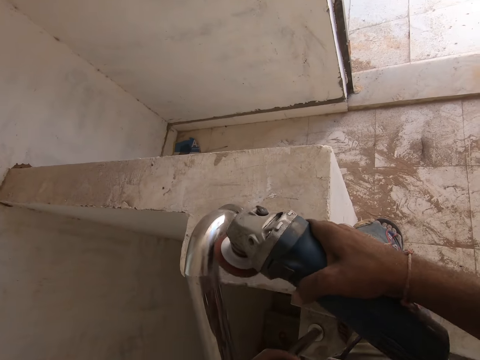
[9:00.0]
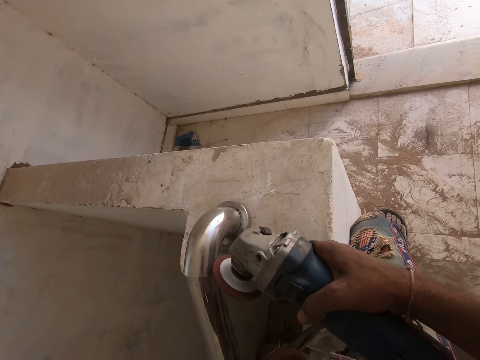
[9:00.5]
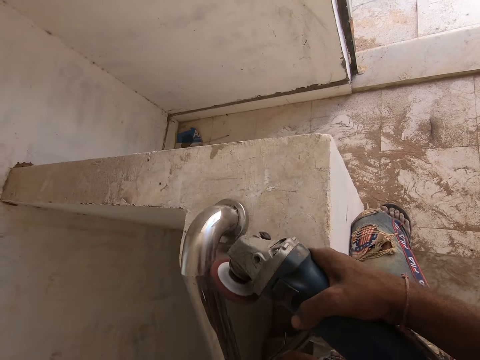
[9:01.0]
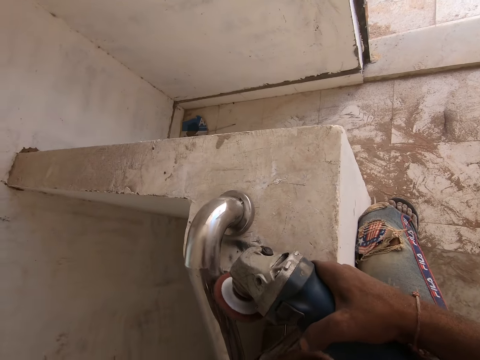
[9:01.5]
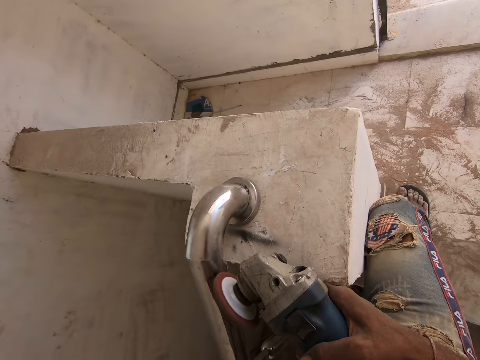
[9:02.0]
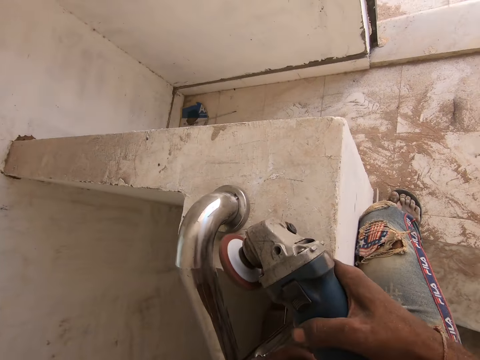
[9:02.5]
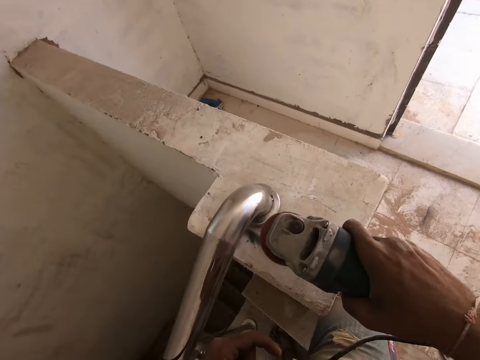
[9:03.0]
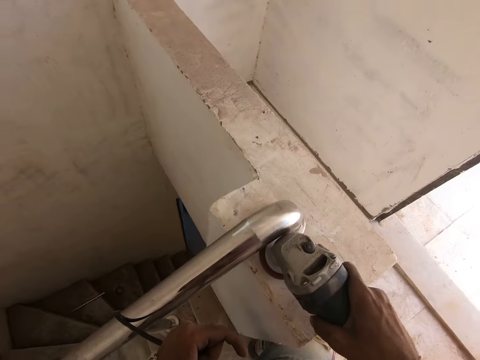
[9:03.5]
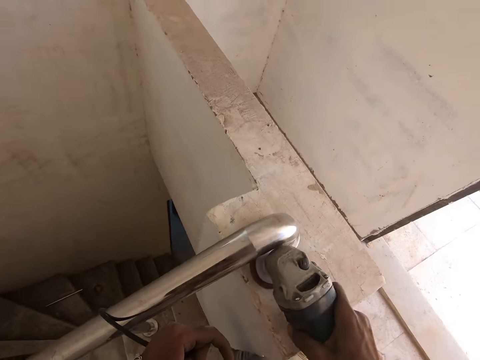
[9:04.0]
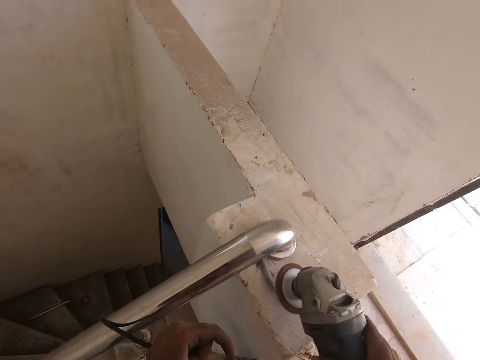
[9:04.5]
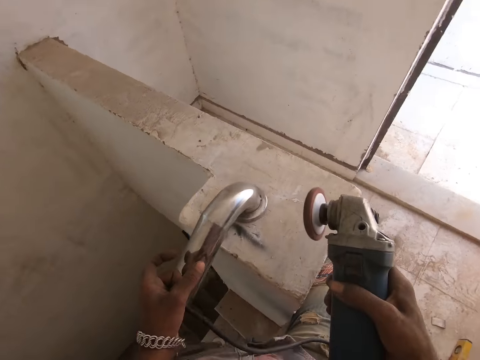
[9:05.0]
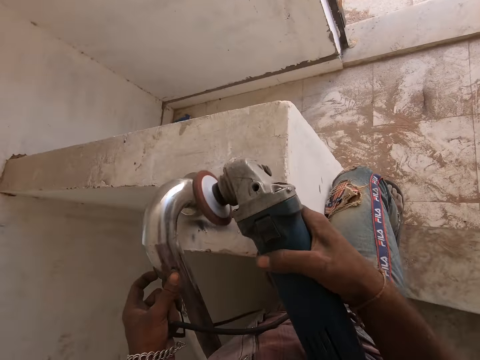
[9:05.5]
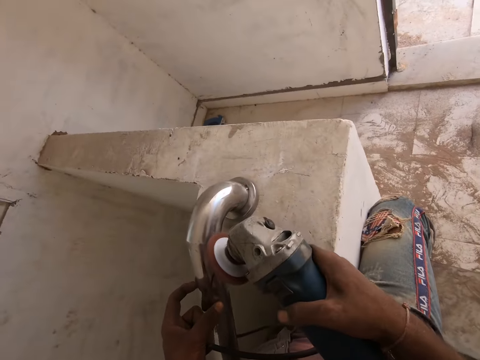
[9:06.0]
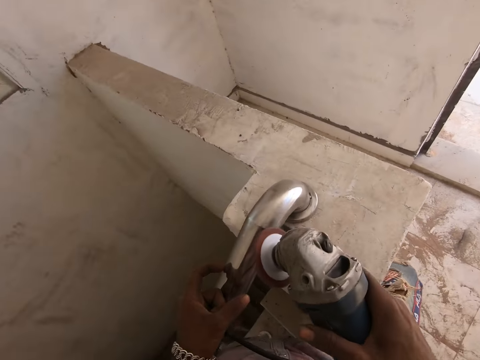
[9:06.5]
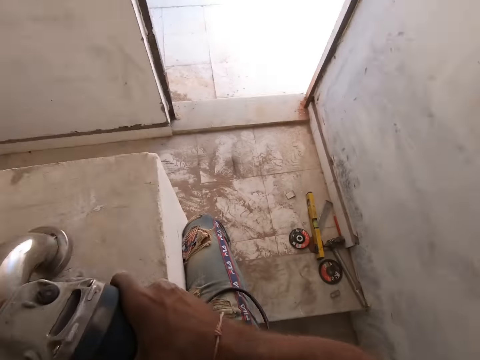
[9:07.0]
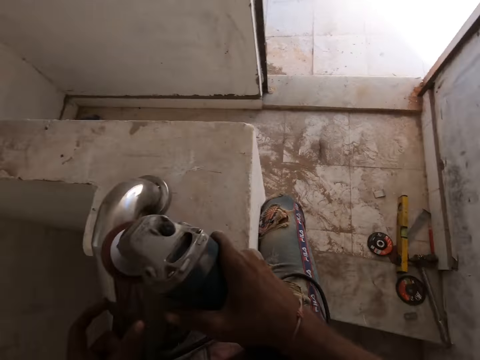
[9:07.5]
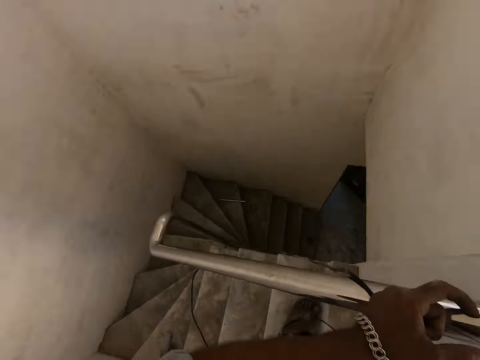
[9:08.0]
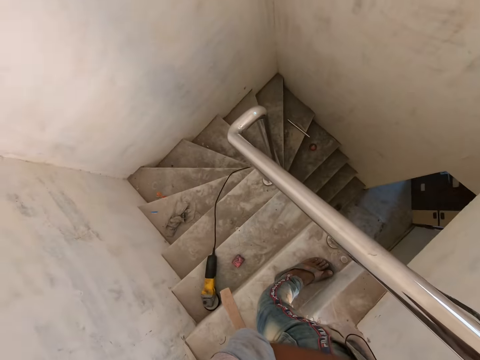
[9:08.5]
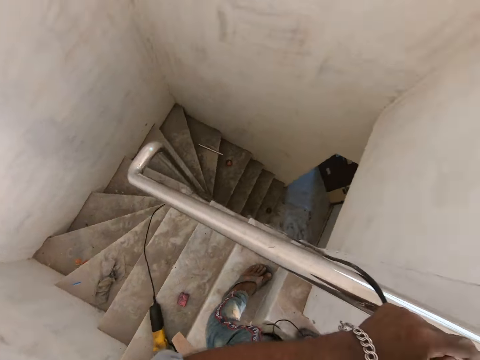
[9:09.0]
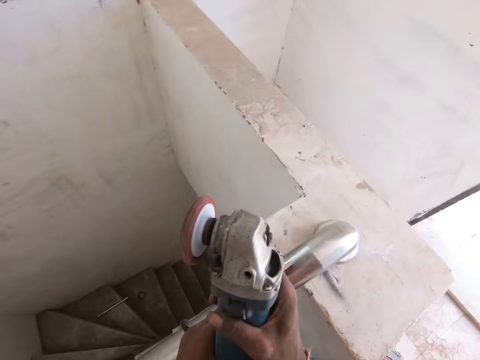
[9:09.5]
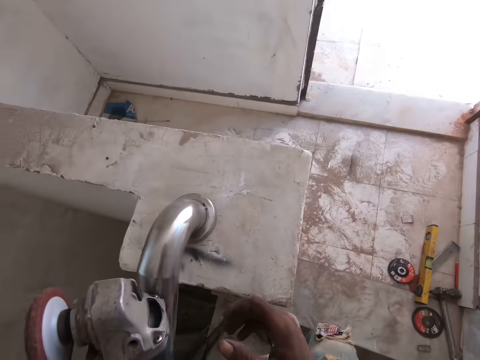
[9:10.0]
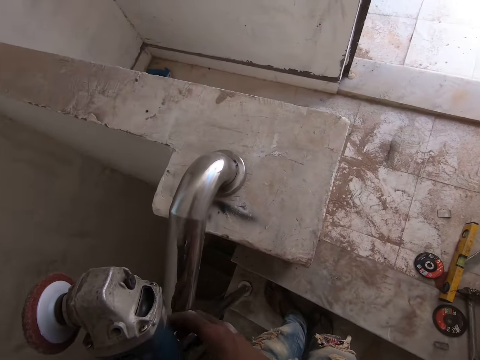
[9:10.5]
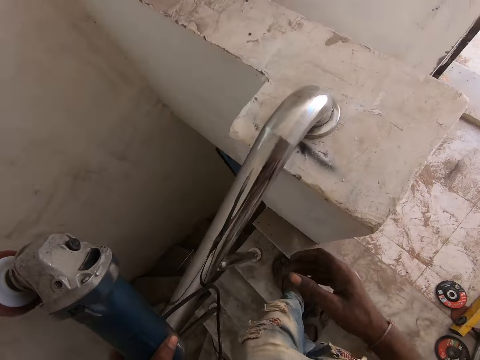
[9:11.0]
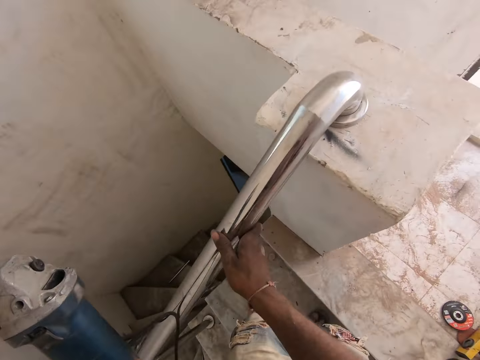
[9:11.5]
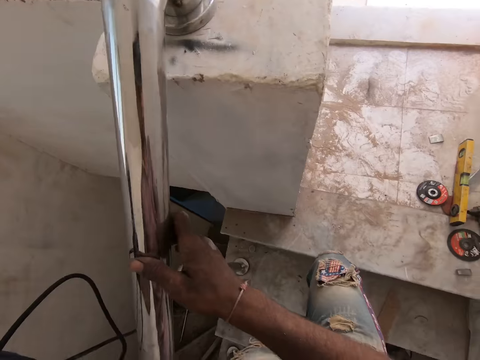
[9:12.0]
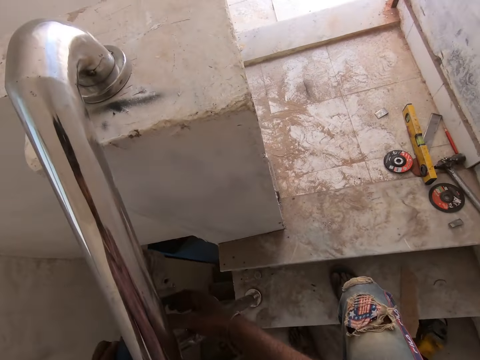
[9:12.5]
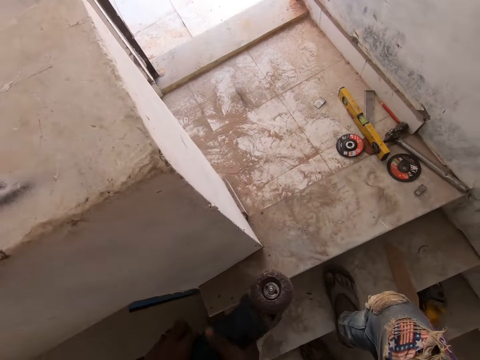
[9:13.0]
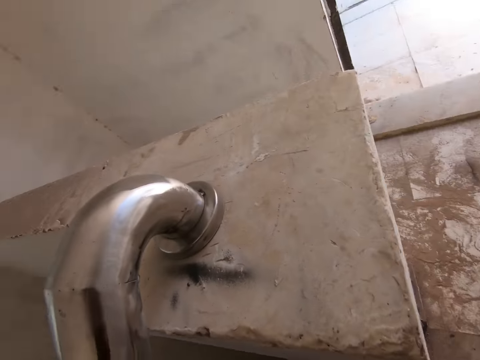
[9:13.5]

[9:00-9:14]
The camera wearer grinds the handrail with a grinder.

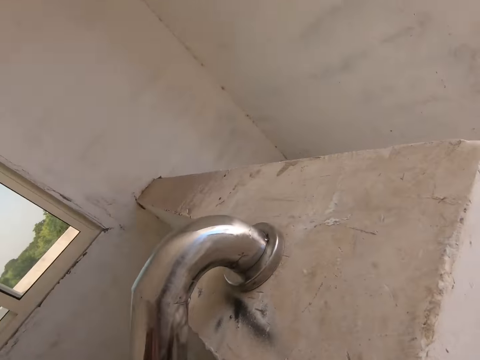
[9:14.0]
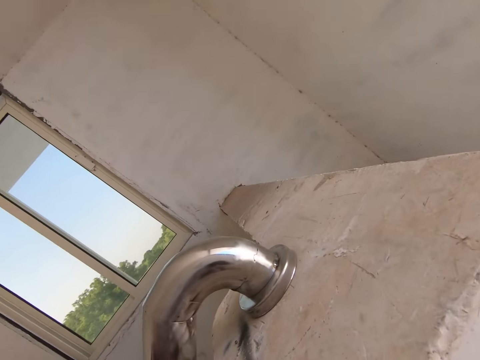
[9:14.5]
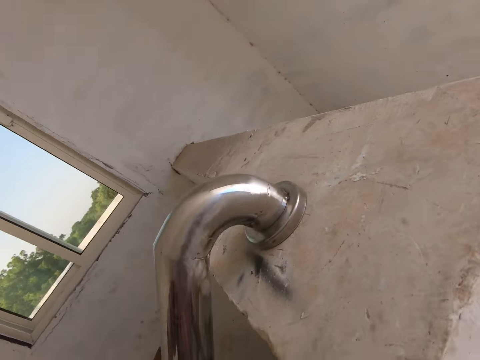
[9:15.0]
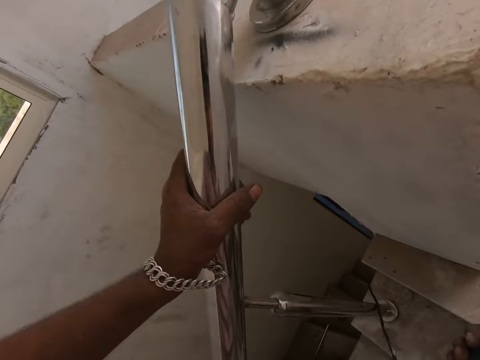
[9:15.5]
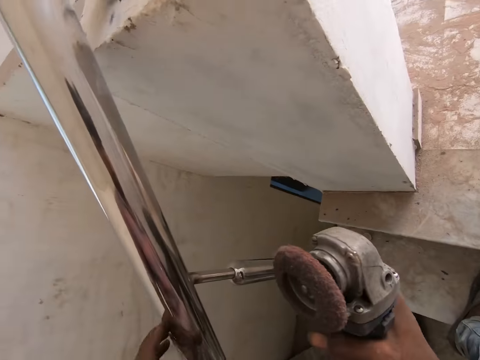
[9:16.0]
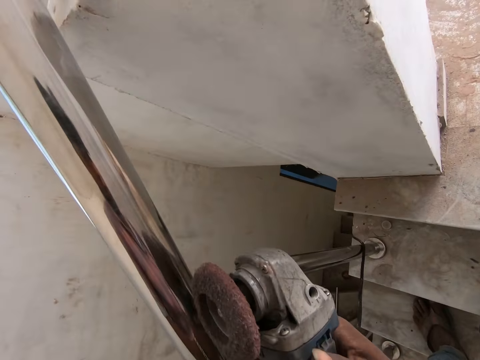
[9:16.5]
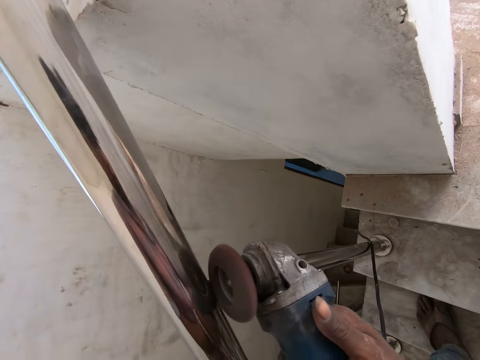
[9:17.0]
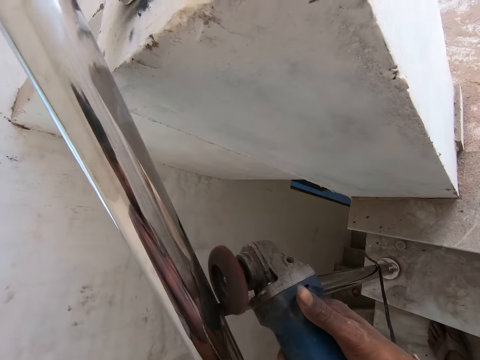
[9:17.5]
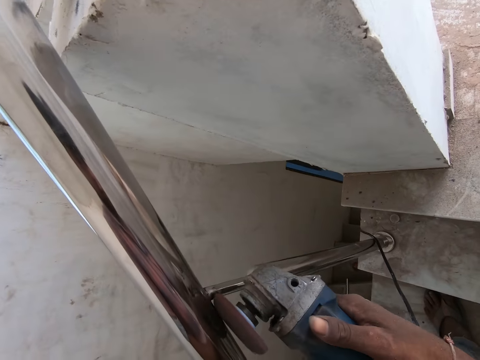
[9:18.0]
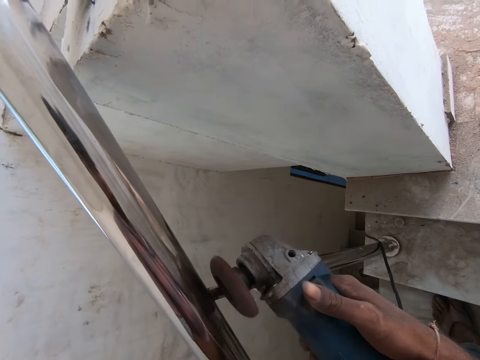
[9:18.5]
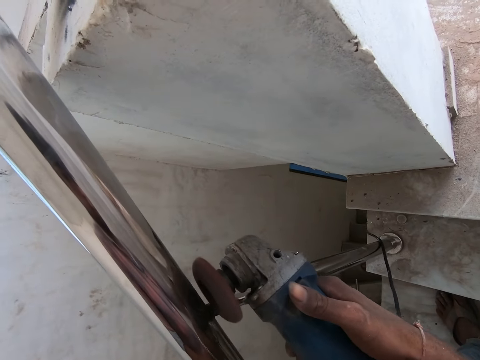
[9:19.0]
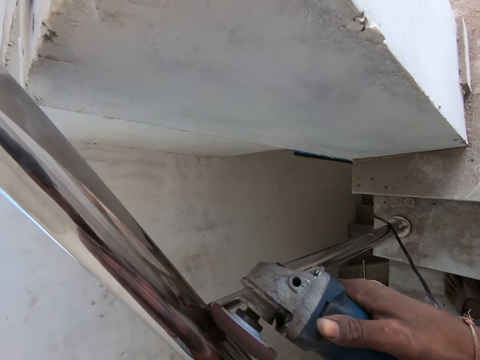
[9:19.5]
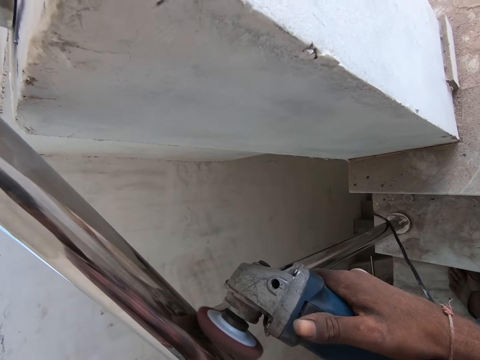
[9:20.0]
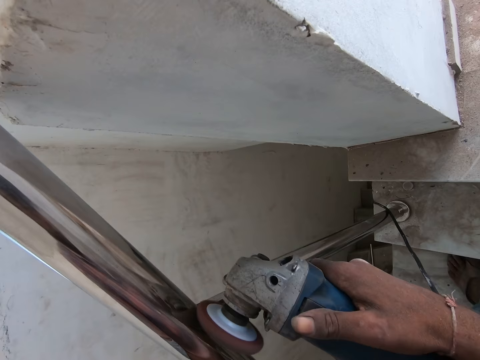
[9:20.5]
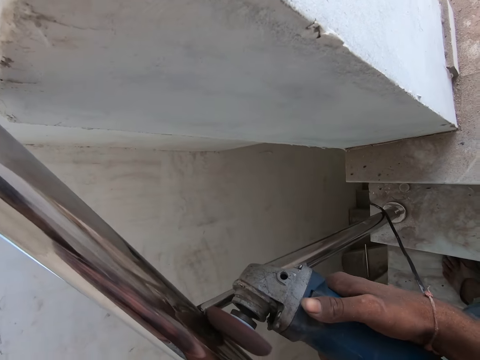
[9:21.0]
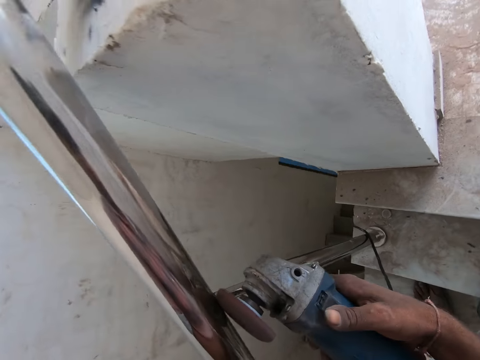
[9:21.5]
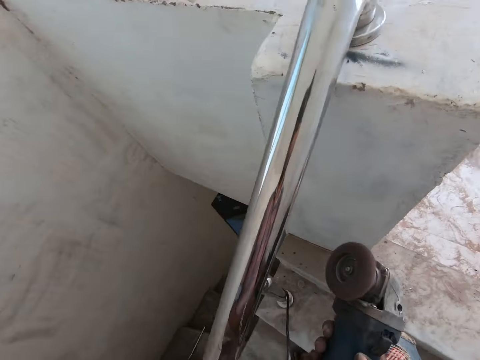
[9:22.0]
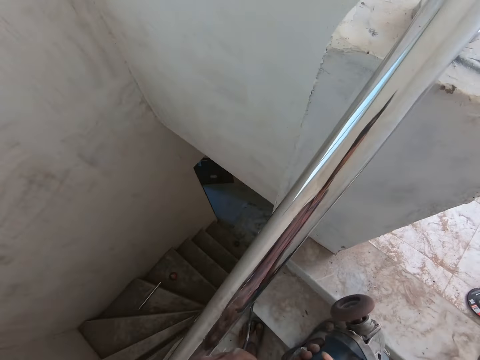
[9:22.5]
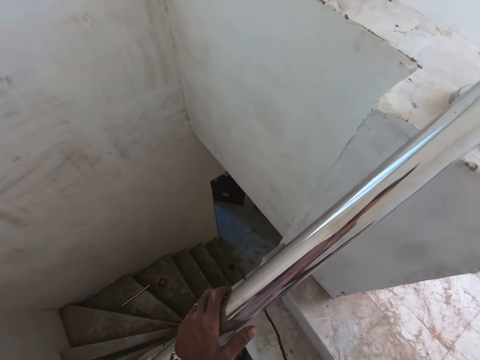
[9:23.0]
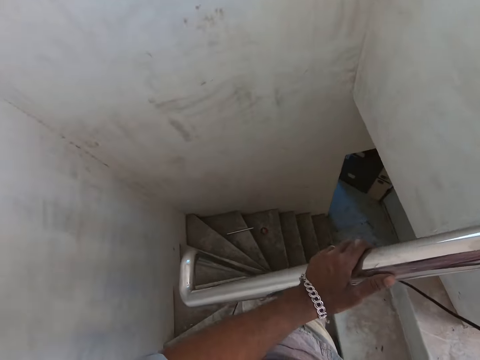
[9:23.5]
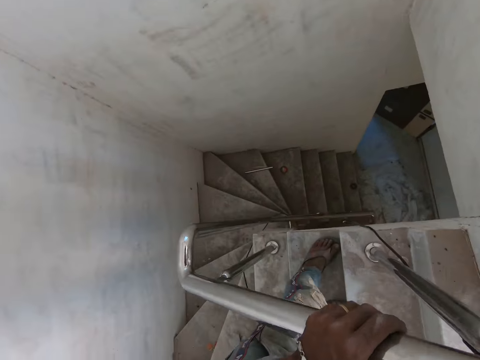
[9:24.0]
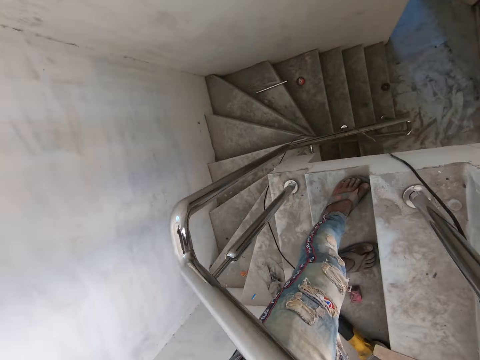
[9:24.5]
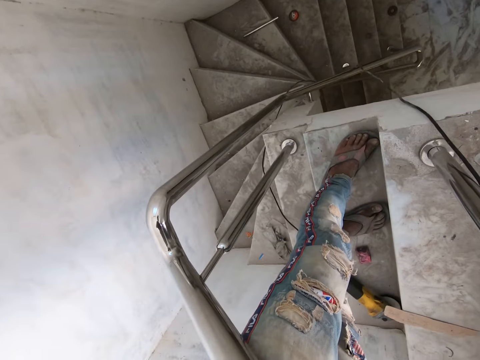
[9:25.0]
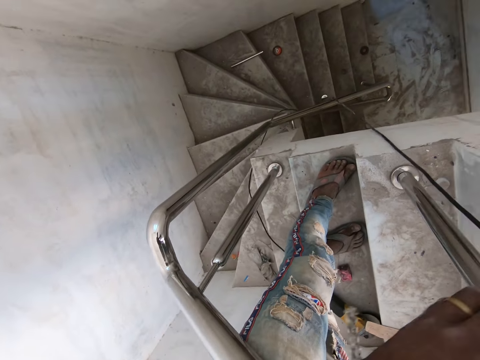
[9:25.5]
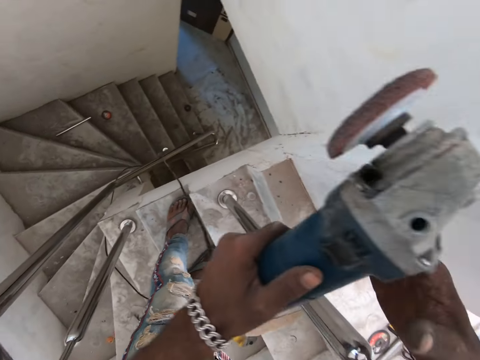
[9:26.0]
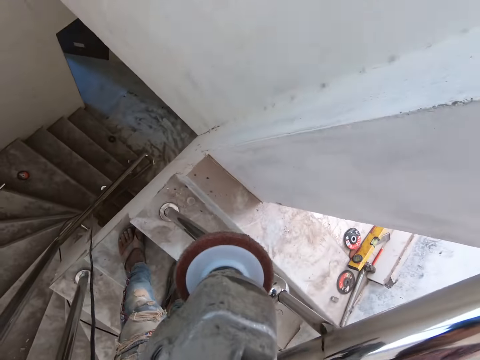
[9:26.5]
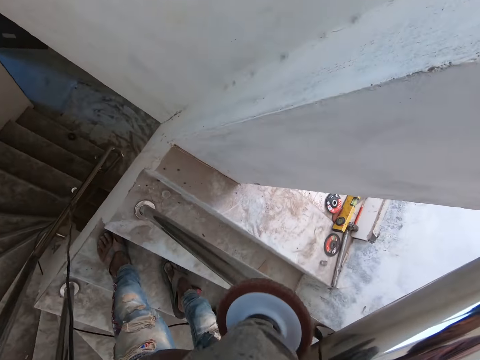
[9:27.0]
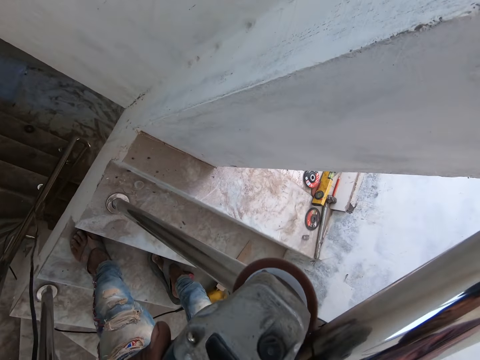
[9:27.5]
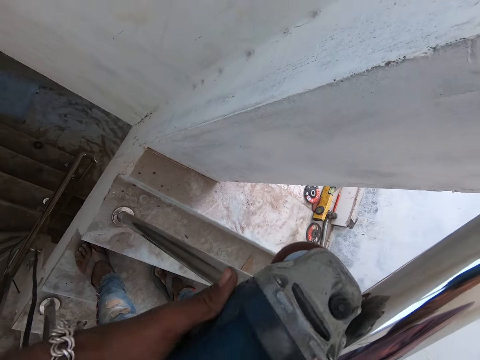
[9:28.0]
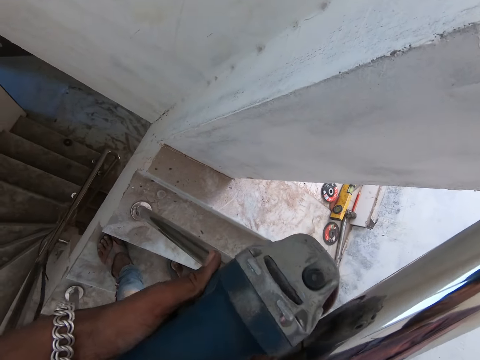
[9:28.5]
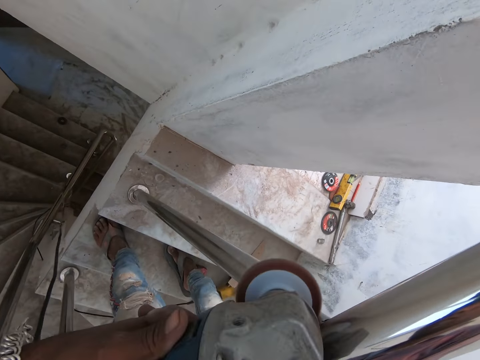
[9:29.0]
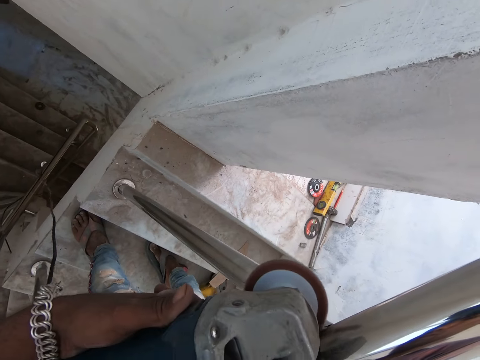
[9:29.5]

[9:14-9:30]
The camera wearer polishes the rail on the staircase with the sander in his right hand. He holds the railing on the staircase with his left hand. He transfers the sander from his right hand to his left hand. He polishes the rail on the staircase with the sander in his left hand.
